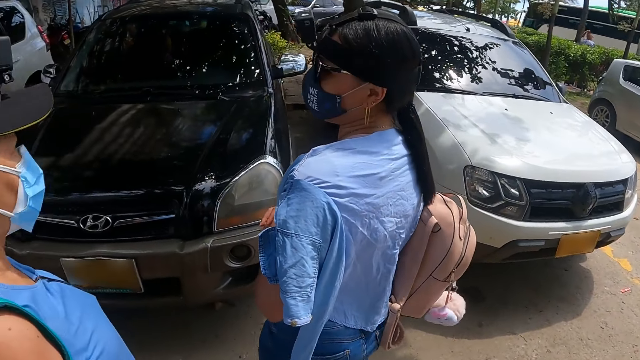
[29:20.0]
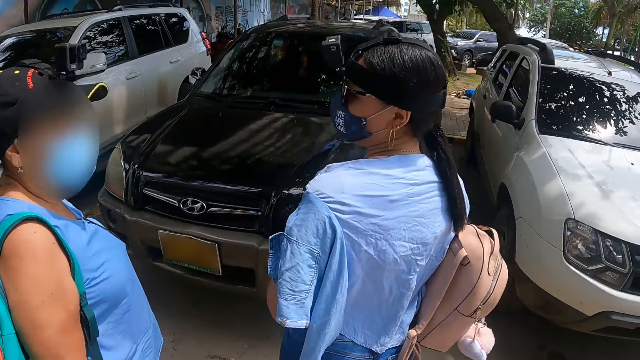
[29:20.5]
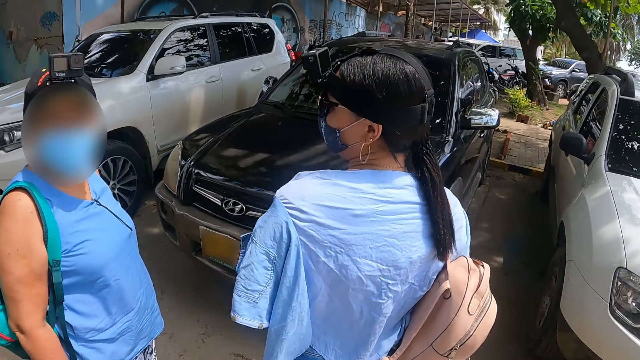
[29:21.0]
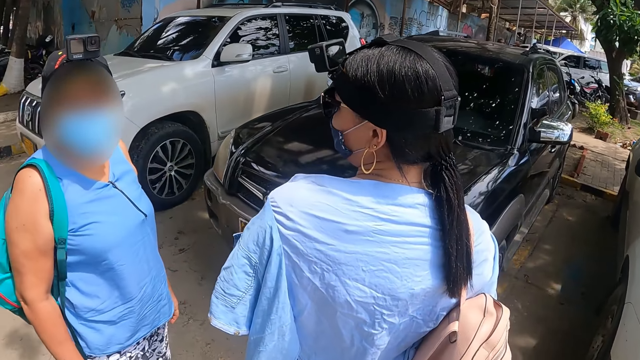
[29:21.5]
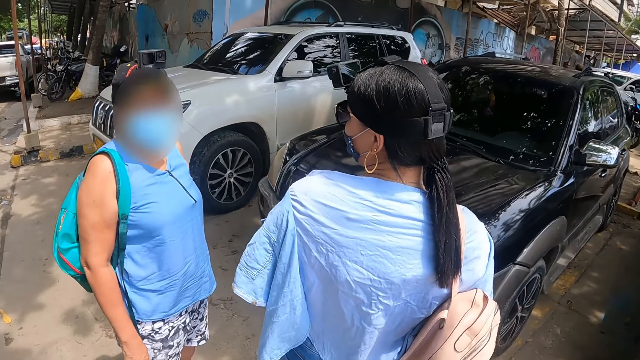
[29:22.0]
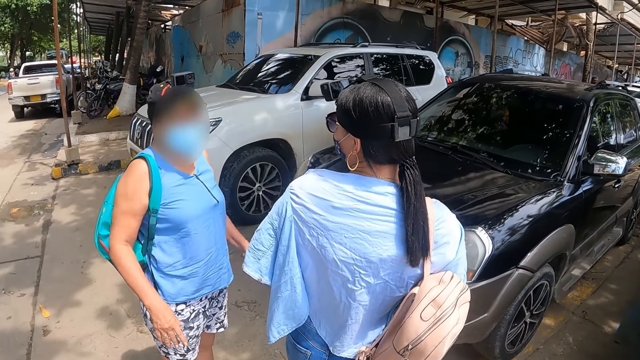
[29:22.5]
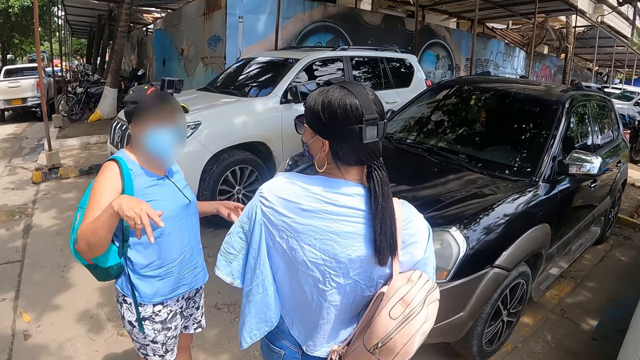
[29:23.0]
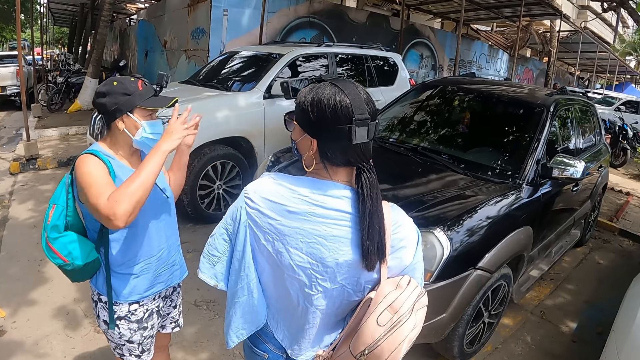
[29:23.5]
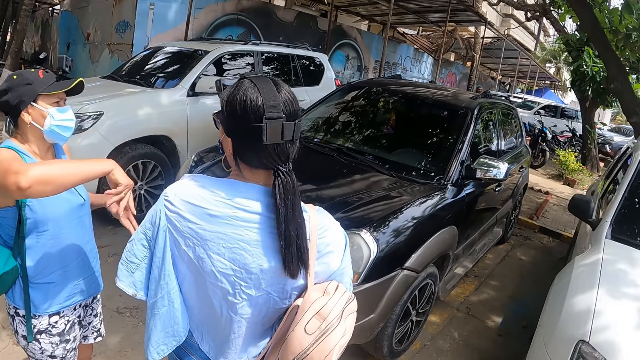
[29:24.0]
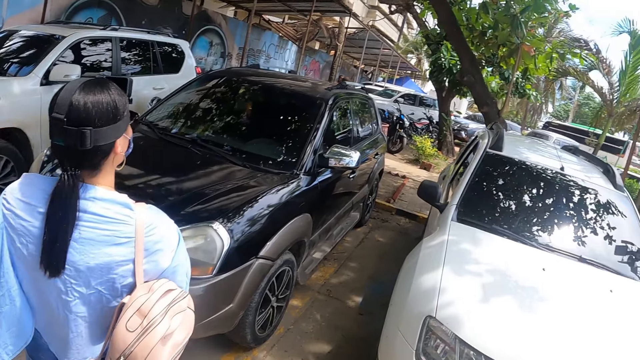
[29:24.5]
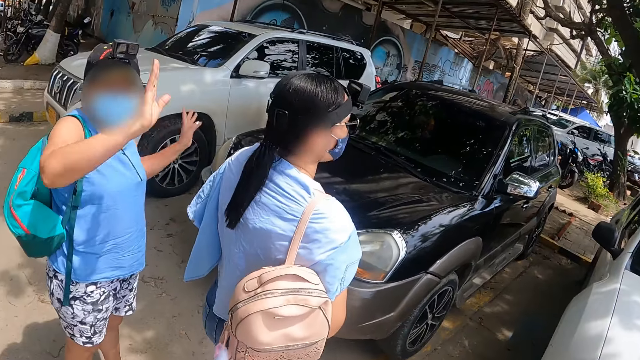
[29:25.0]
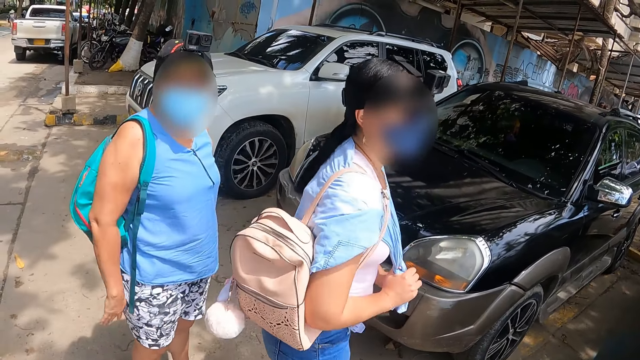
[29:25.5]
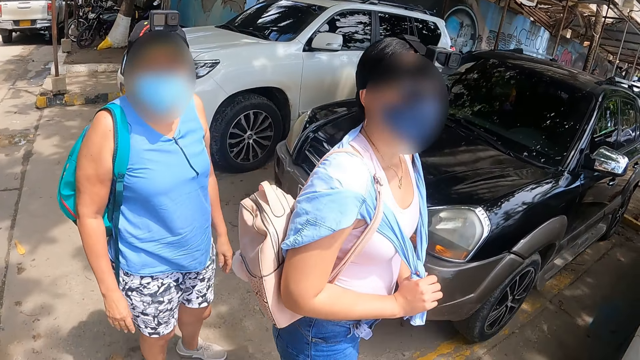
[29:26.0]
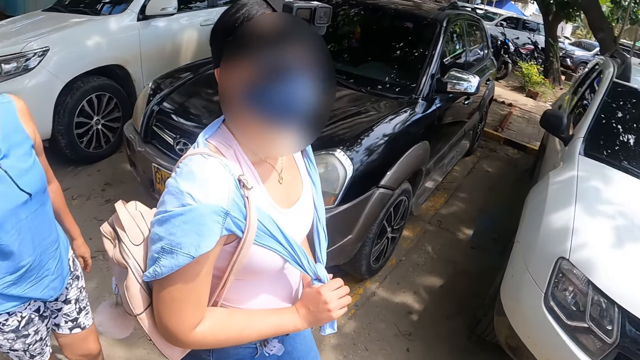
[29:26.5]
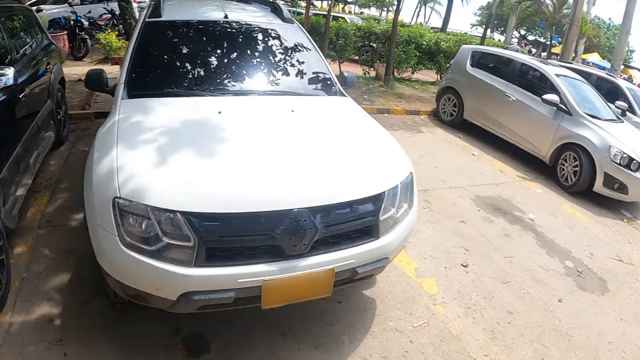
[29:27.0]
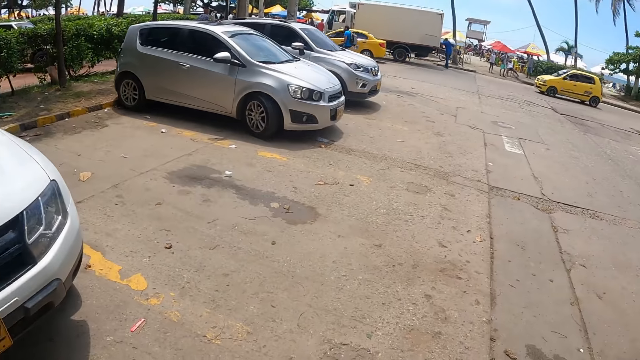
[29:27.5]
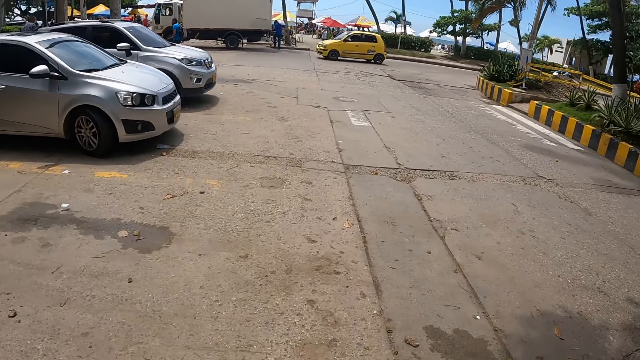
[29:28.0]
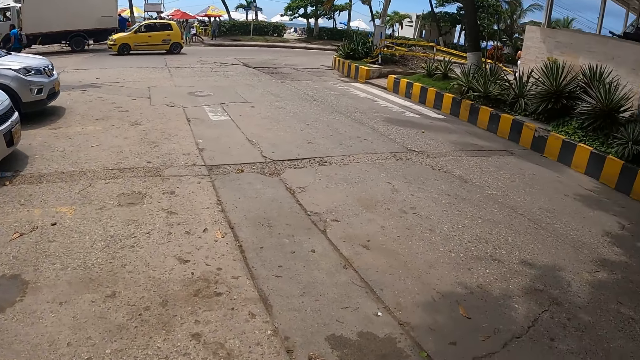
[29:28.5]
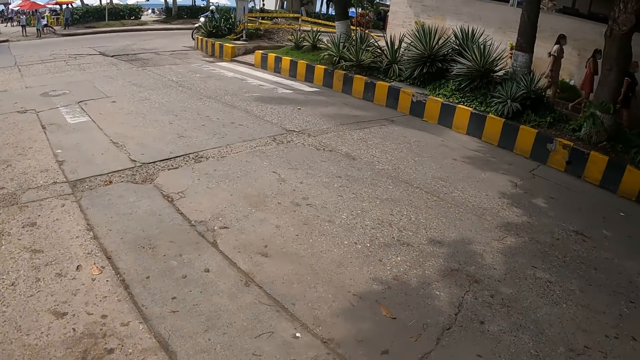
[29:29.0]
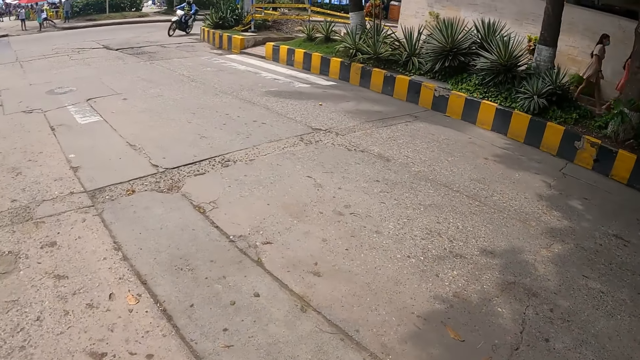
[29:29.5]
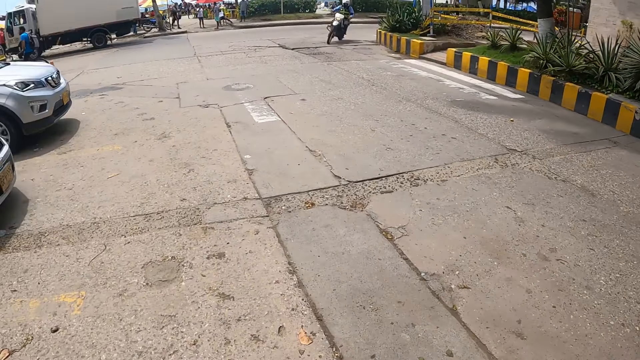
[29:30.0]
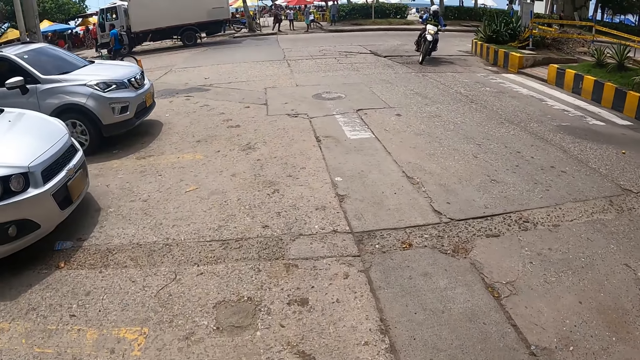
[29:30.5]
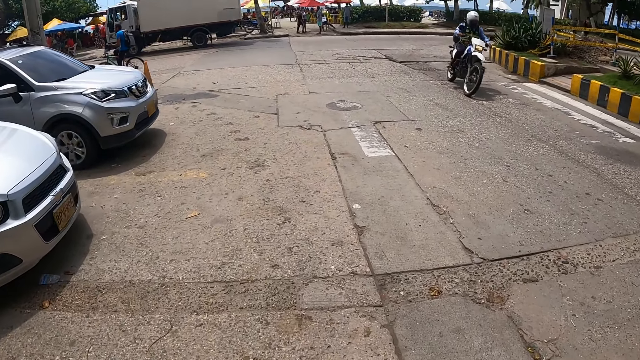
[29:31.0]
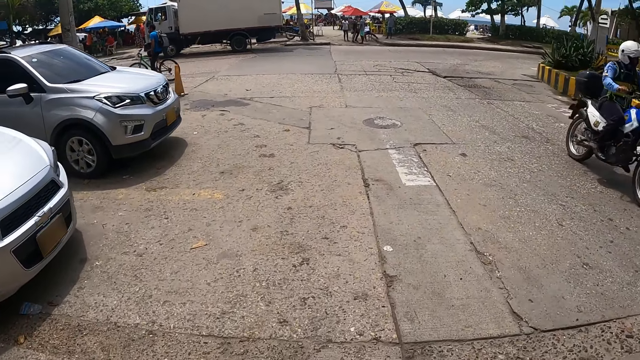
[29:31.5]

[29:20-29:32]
The camera wearer looks around. A woman turns towards the camera wearer. The camera wearer turns towards the road. They walk on the road.

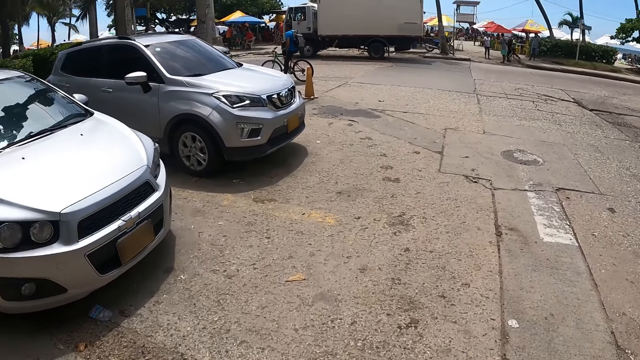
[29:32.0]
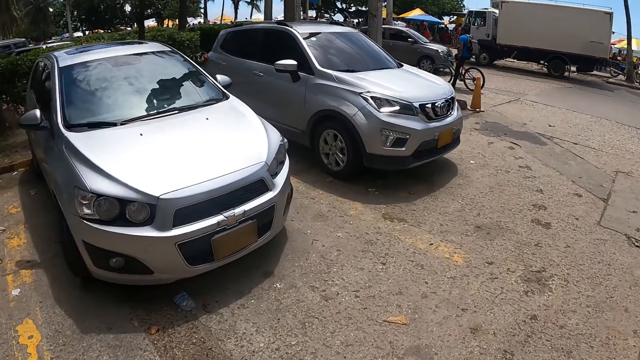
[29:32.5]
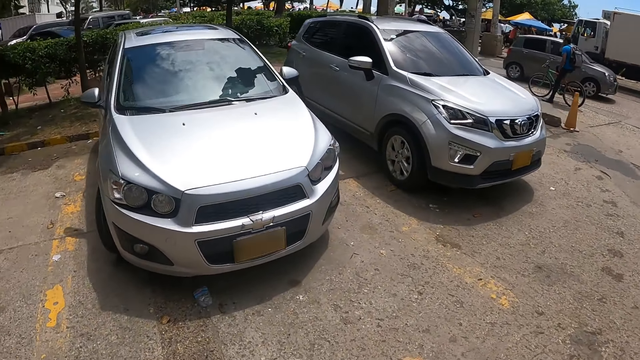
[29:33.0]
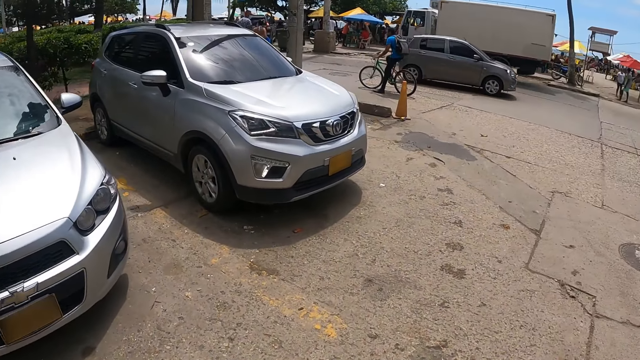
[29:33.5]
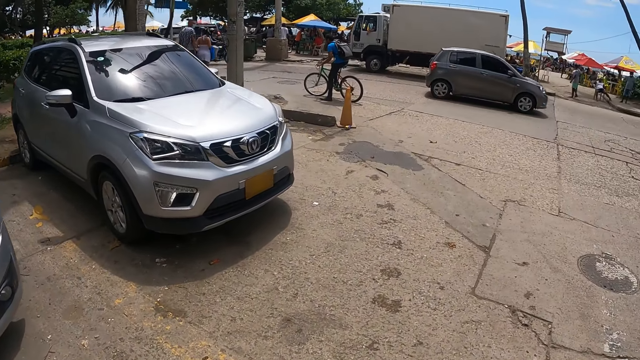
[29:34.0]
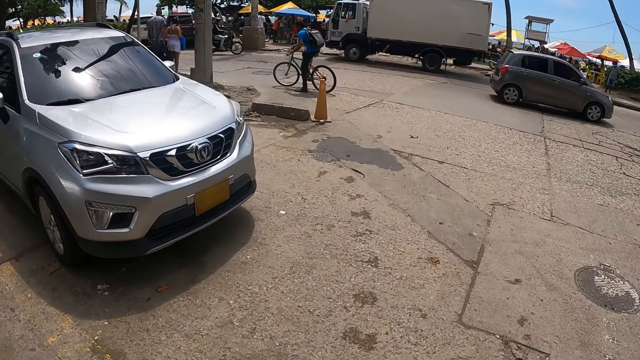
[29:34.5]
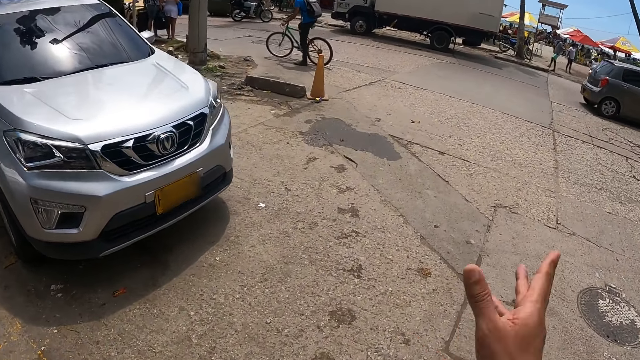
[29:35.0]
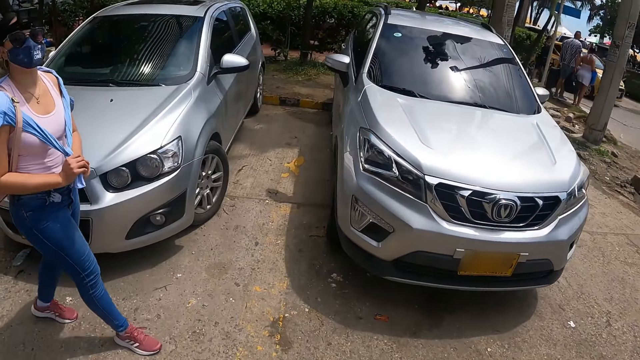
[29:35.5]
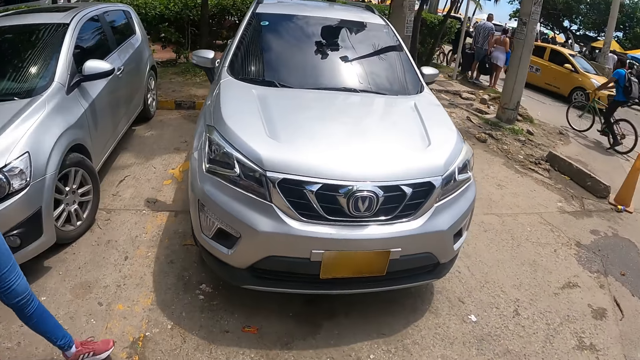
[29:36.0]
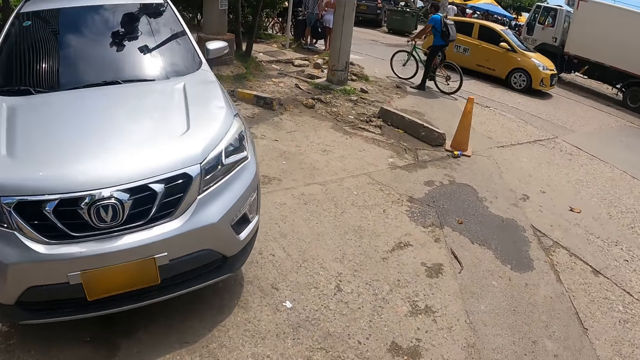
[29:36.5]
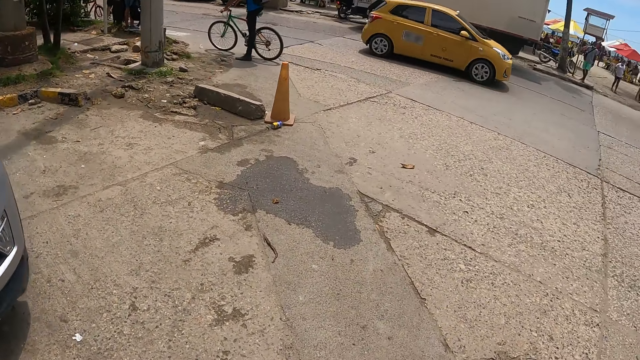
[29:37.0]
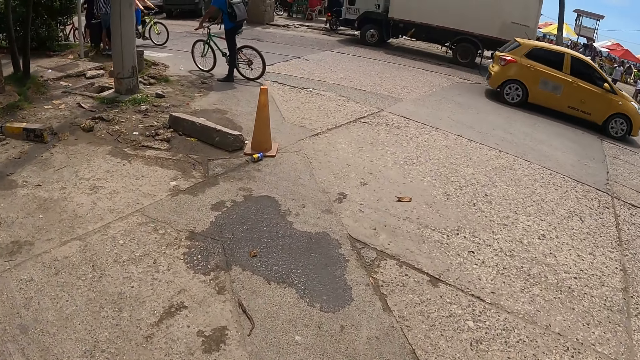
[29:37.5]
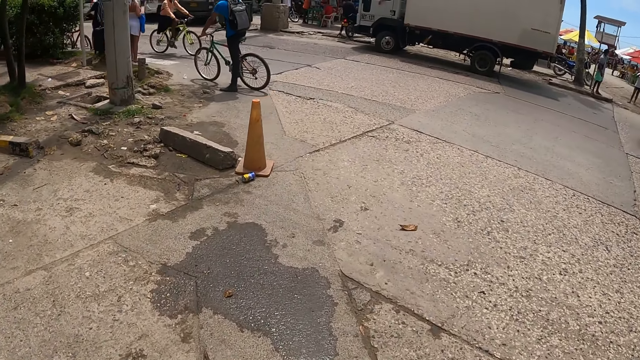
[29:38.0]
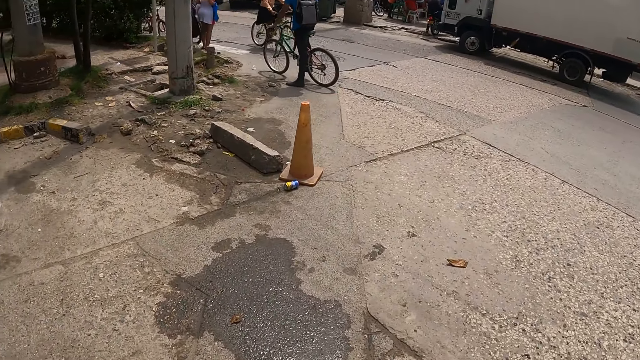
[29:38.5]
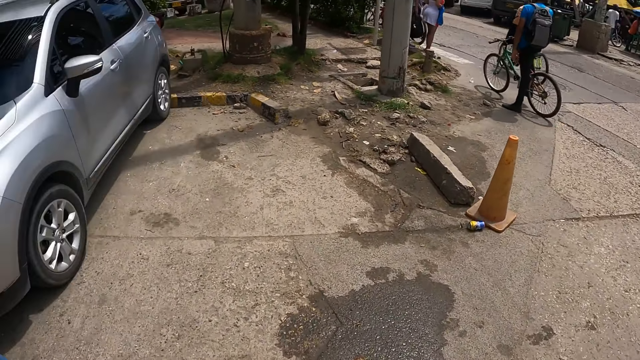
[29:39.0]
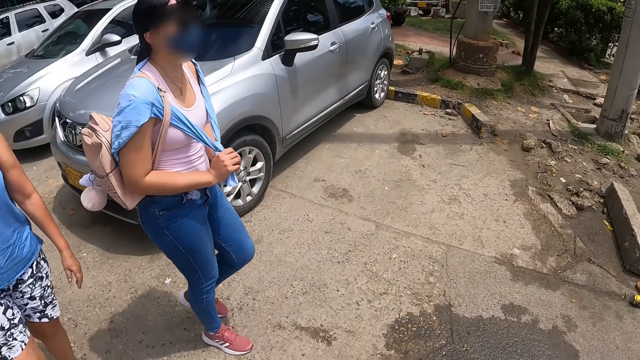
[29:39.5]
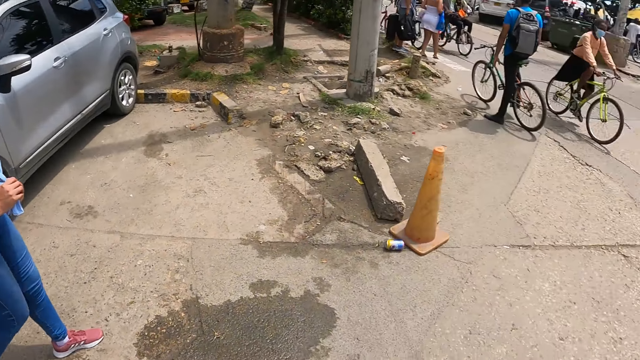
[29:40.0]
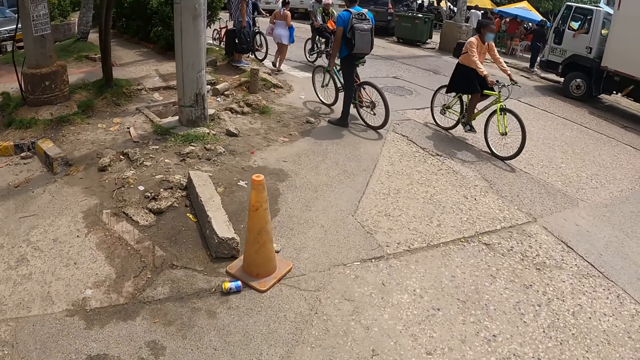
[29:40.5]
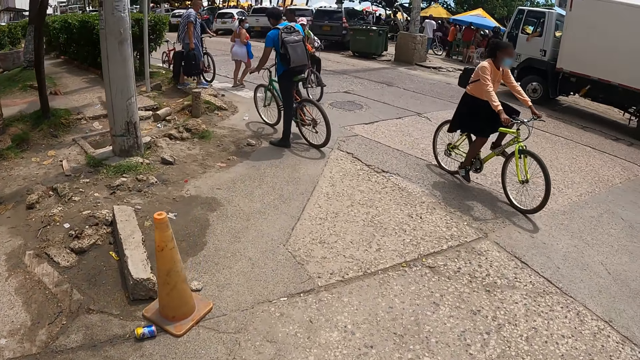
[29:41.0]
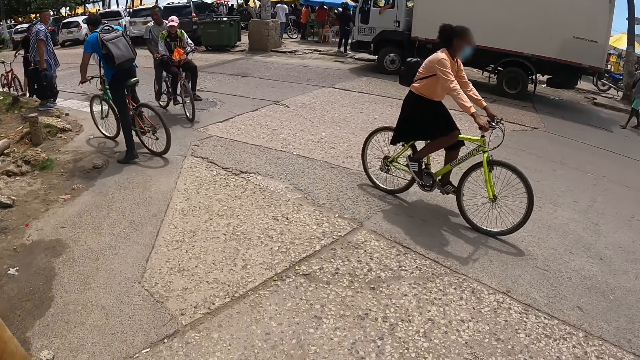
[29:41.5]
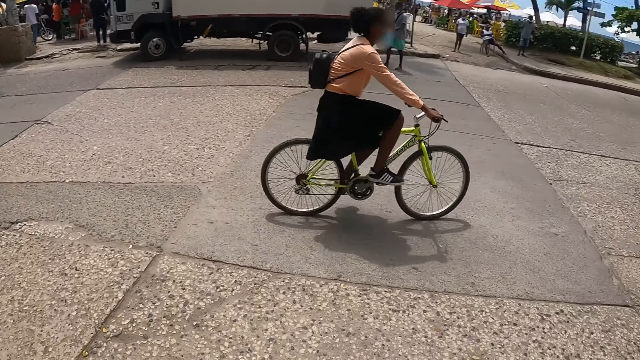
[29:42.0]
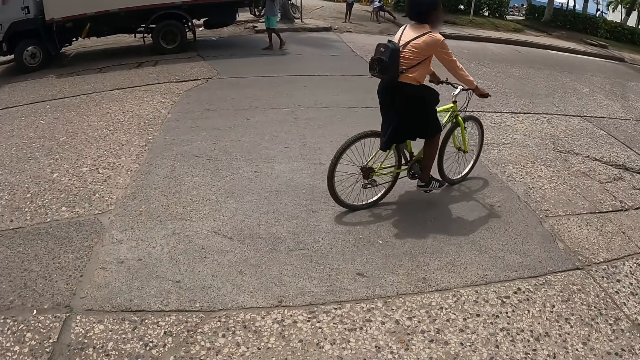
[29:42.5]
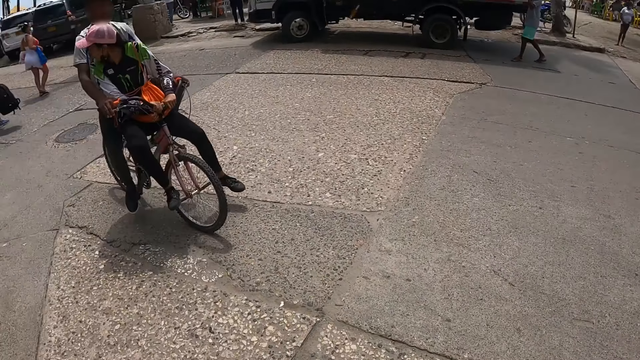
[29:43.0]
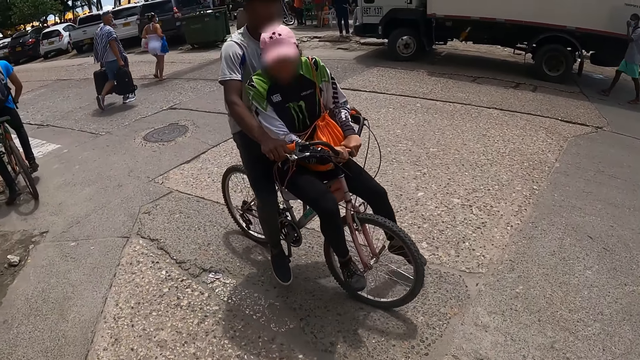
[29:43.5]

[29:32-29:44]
The camera wearer points at the road. They interact with a woman. They walk on the road. They turn towards the woman. The woman interacts with another woman. The camera wearer walks on the road.
